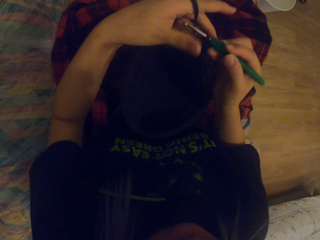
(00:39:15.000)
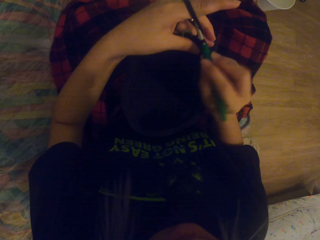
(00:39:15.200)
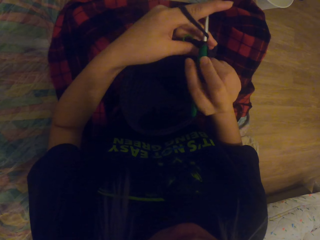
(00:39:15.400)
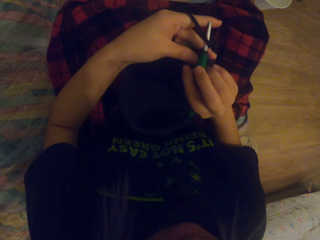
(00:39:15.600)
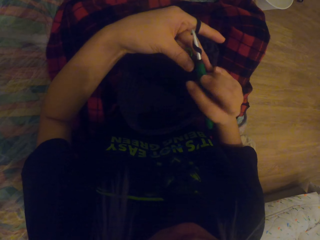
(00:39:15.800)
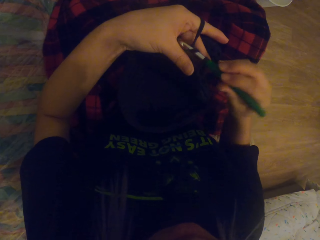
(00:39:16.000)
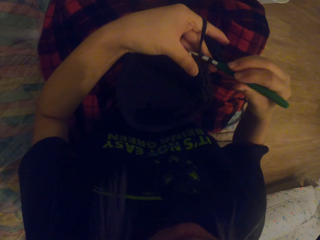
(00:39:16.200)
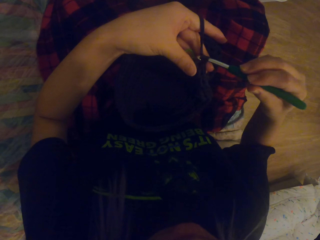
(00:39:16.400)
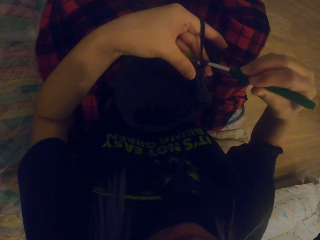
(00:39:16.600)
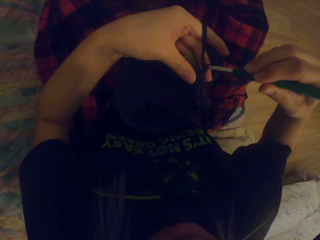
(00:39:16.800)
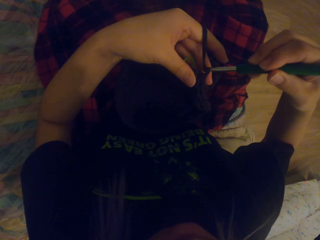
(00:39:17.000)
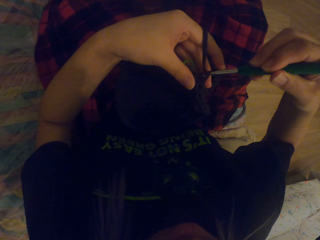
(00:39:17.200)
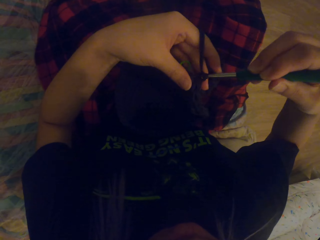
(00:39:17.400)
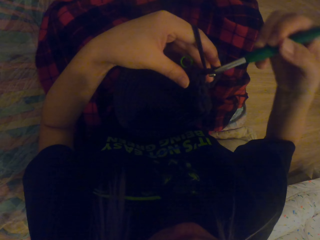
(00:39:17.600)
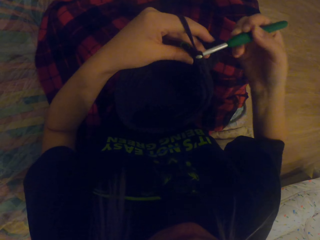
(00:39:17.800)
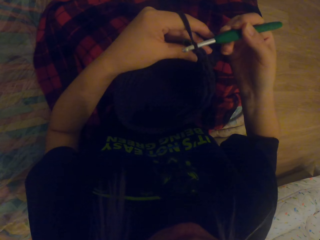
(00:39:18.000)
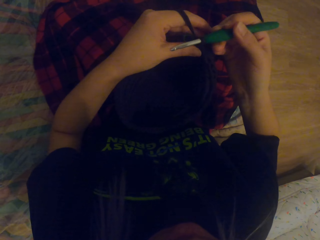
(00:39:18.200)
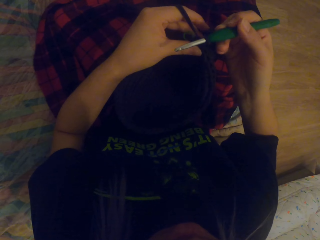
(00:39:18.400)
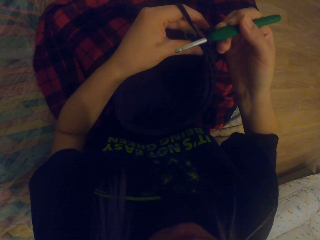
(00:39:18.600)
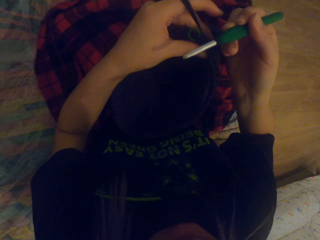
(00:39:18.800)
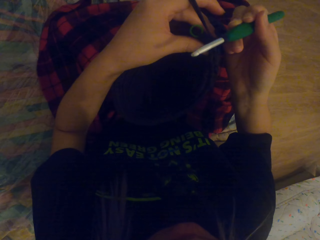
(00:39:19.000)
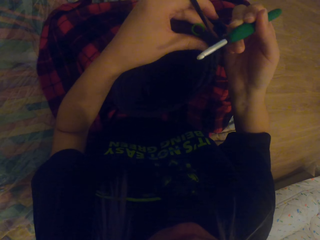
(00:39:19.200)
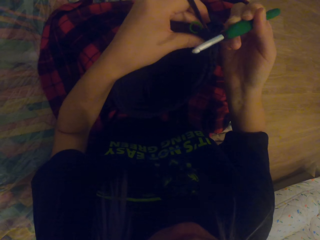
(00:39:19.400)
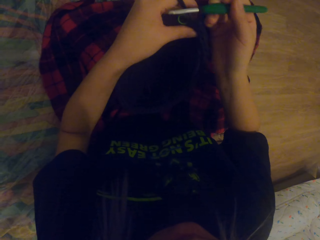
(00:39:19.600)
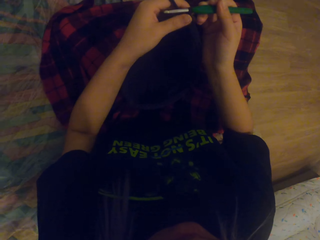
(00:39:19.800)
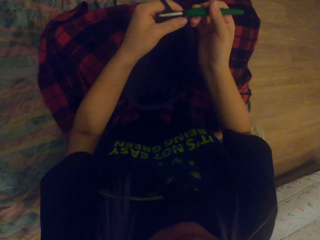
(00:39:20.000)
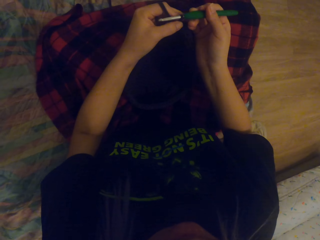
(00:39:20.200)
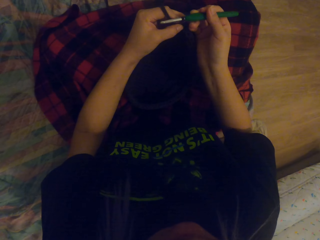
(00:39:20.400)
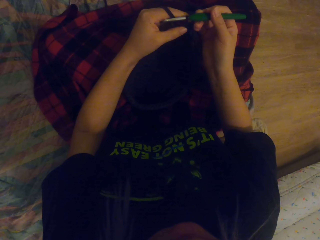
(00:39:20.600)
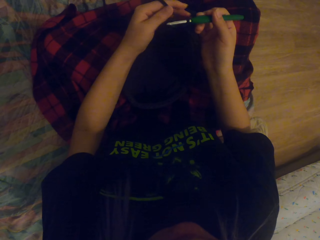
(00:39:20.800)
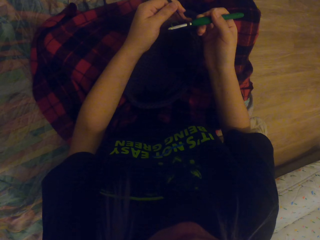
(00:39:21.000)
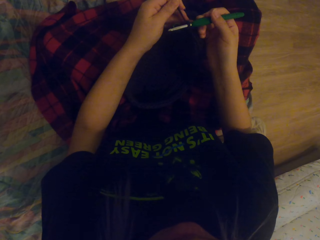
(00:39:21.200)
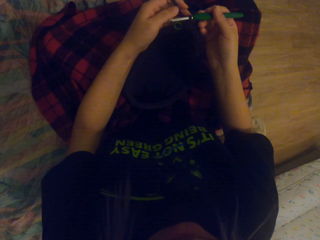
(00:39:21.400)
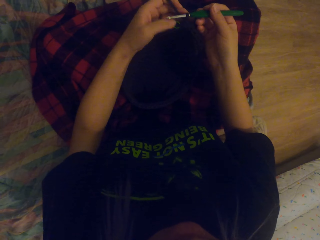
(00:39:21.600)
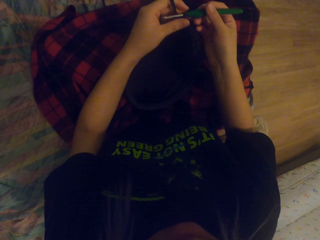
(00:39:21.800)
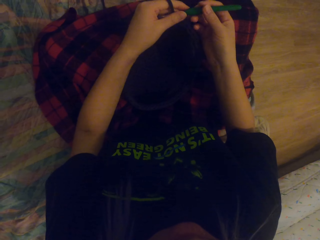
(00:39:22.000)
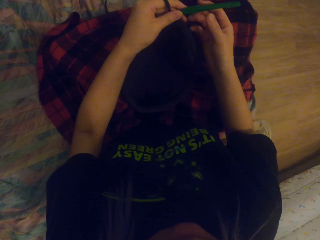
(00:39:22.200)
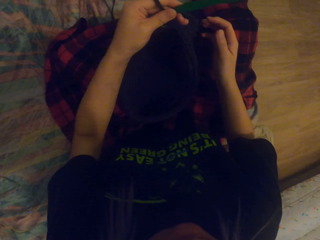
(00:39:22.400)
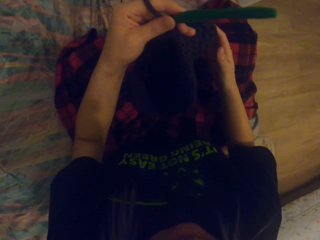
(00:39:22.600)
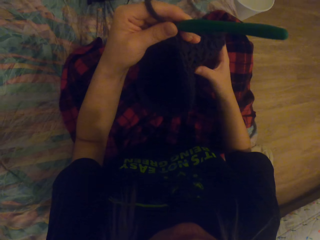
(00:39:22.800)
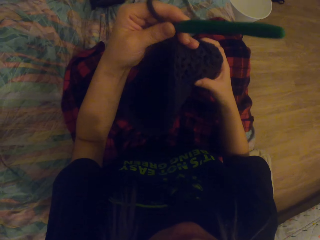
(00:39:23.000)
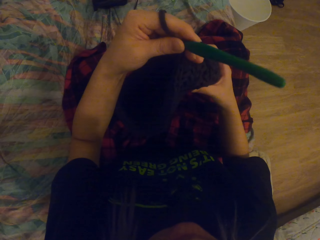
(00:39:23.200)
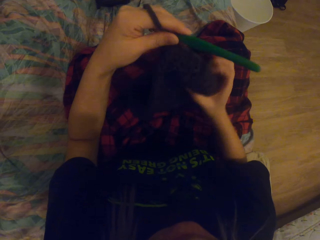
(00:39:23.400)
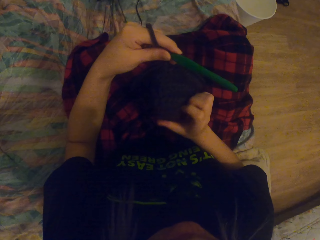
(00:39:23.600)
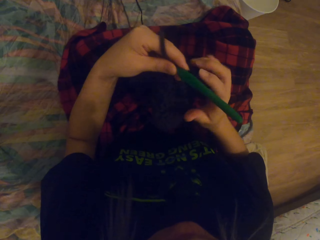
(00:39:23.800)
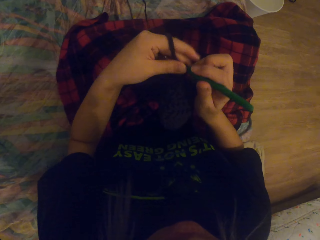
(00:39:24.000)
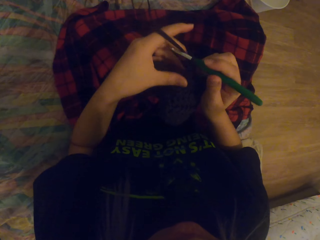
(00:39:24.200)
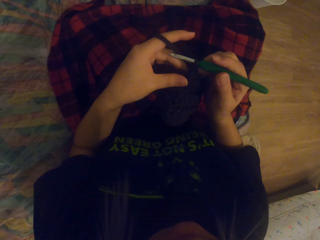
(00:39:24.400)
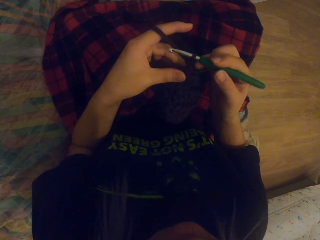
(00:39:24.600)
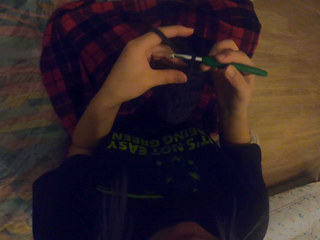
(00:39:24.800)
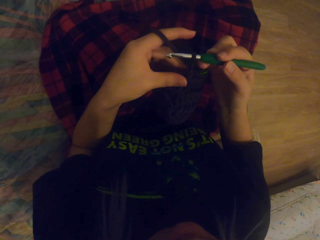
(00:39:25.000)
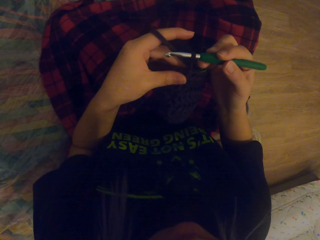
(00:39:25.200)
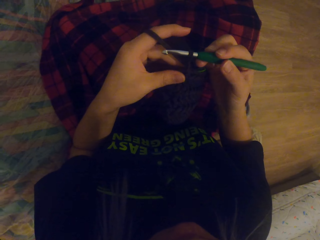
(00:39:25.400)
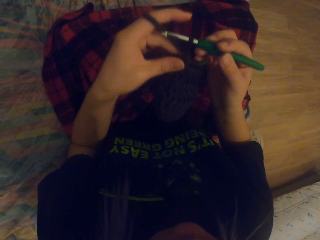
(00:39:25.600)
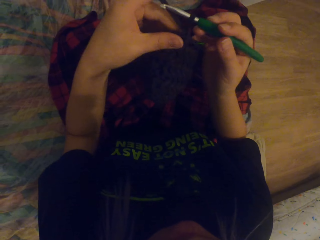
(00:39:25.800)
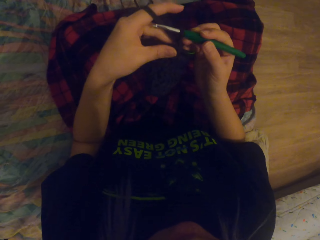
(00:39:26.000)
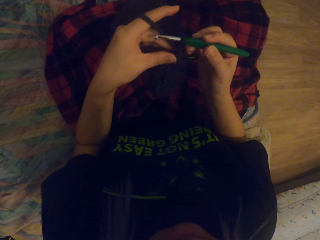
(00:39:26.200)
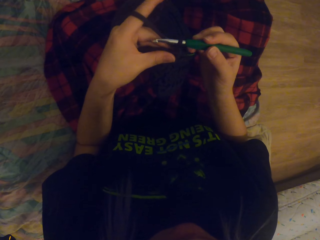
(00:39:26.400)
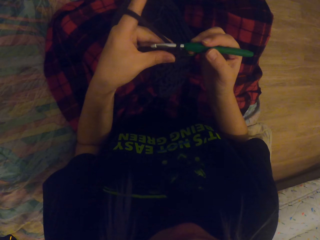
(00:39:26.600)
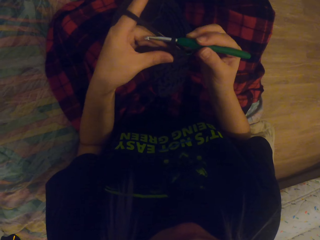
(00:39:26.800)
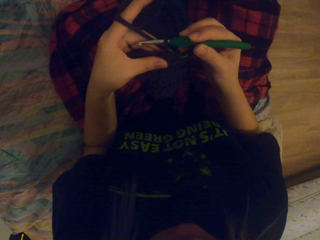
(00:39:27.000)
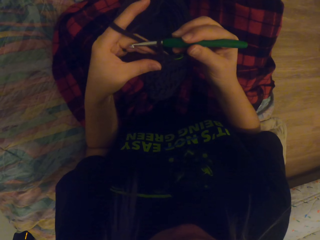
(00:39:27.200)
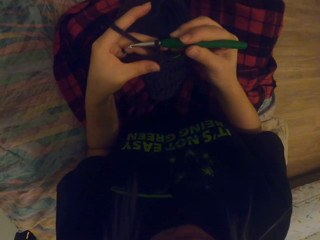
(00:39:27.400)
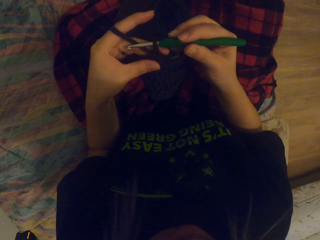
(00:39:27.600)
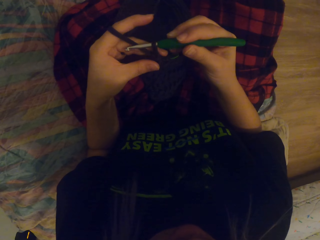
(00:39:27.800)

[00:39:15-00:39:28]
The camera wearer crochets the yarn or thread in with a crochet hook. They crochet the thread out. They pull up the thread. They lift up the bag. They hold the crocheted yarn on the left hand. They hold the crochet hook. They crochet the thread. They hold the crochet with the left hand.

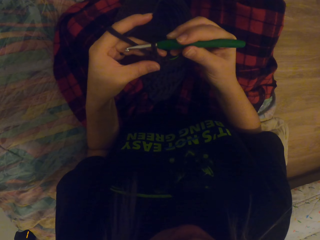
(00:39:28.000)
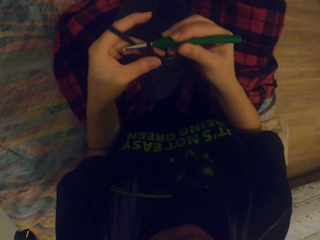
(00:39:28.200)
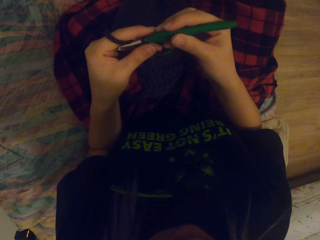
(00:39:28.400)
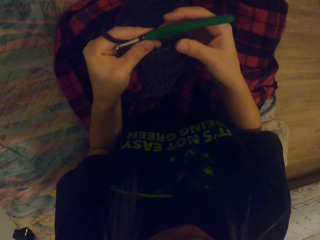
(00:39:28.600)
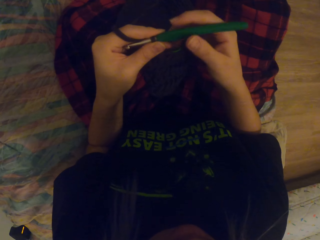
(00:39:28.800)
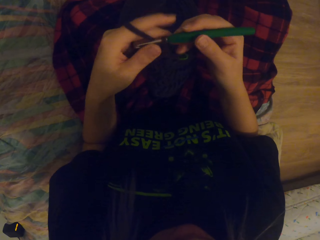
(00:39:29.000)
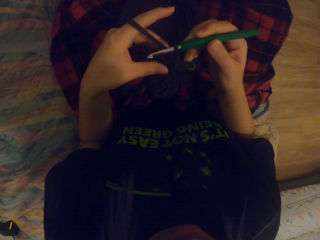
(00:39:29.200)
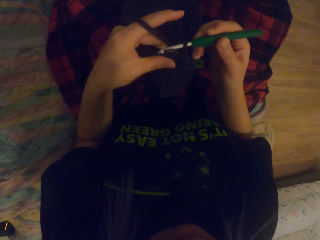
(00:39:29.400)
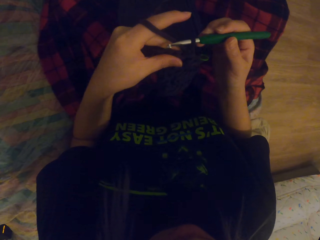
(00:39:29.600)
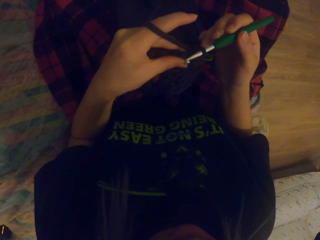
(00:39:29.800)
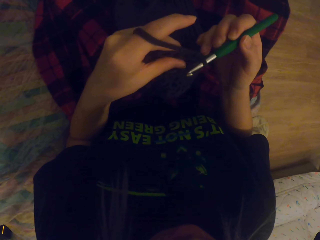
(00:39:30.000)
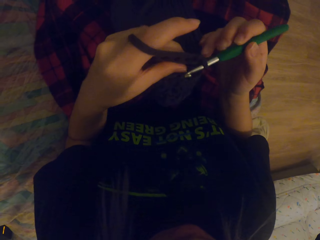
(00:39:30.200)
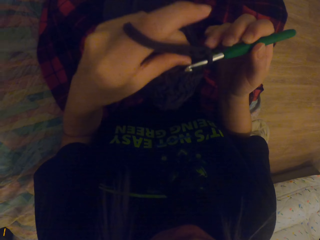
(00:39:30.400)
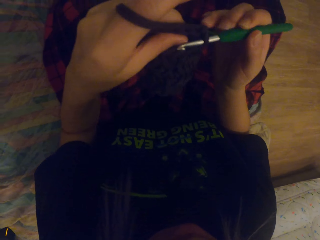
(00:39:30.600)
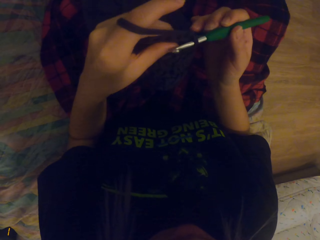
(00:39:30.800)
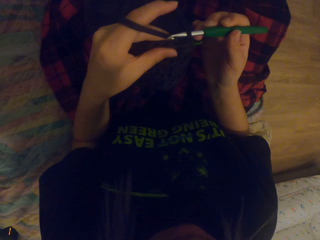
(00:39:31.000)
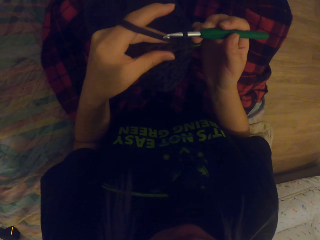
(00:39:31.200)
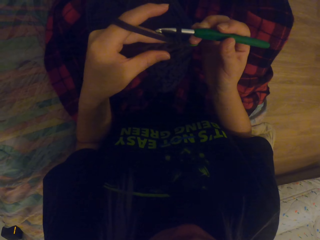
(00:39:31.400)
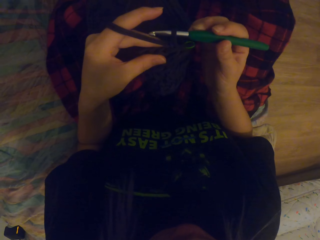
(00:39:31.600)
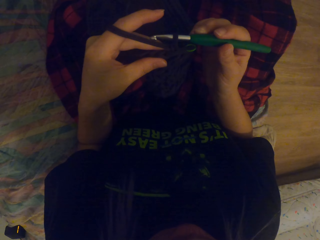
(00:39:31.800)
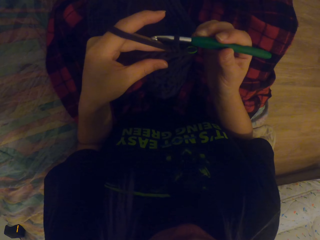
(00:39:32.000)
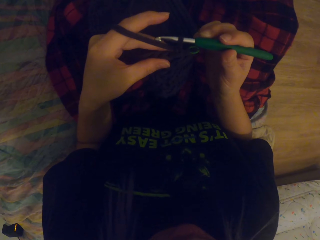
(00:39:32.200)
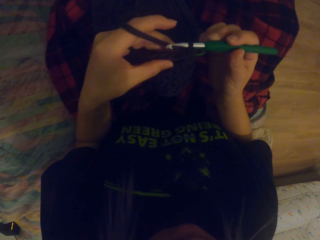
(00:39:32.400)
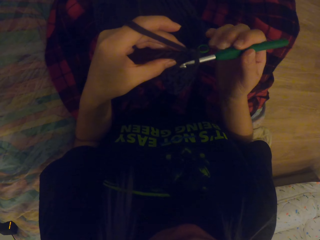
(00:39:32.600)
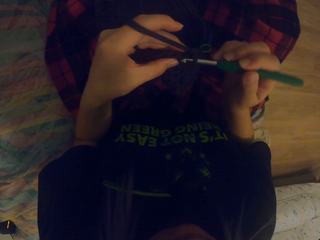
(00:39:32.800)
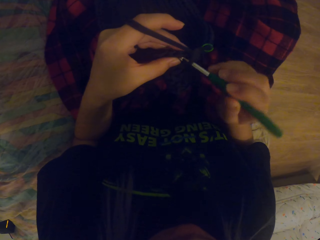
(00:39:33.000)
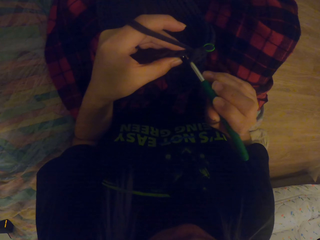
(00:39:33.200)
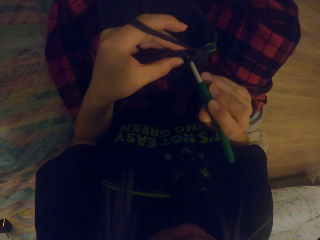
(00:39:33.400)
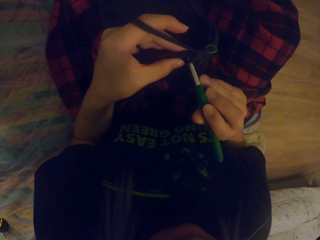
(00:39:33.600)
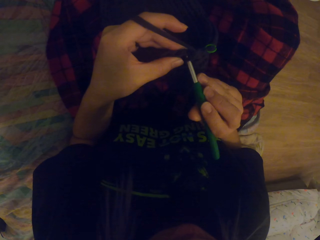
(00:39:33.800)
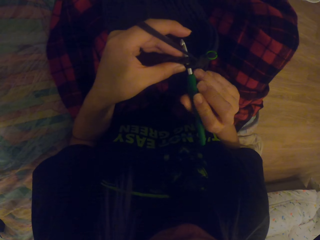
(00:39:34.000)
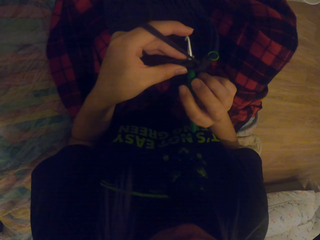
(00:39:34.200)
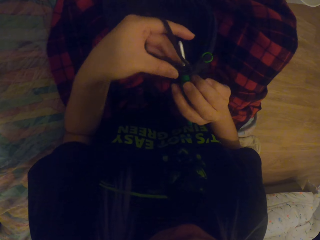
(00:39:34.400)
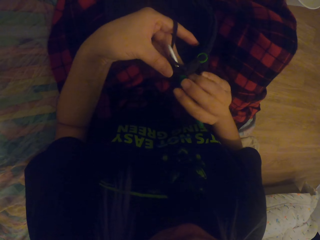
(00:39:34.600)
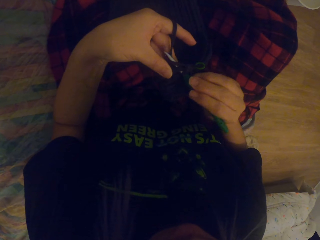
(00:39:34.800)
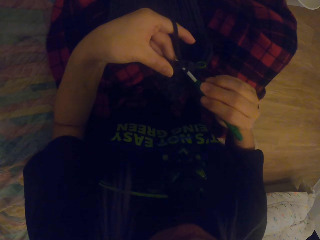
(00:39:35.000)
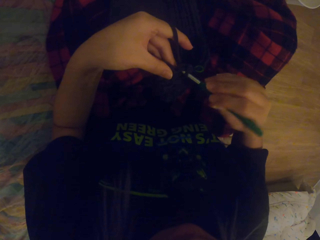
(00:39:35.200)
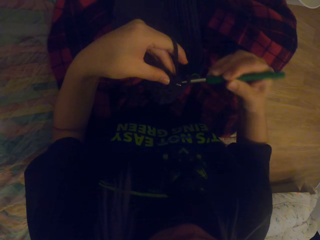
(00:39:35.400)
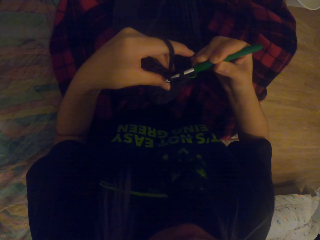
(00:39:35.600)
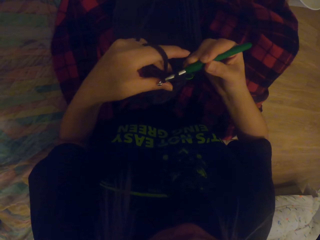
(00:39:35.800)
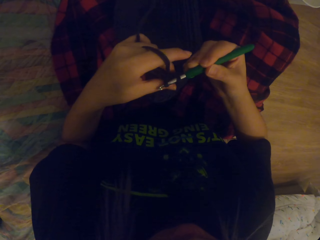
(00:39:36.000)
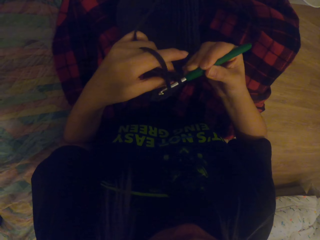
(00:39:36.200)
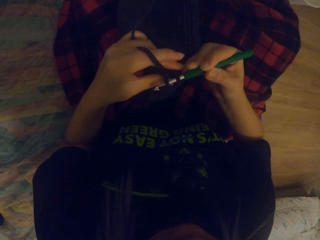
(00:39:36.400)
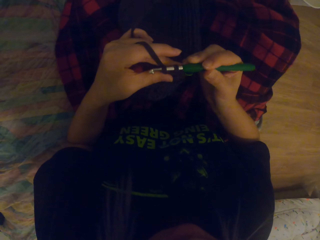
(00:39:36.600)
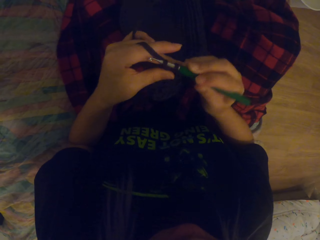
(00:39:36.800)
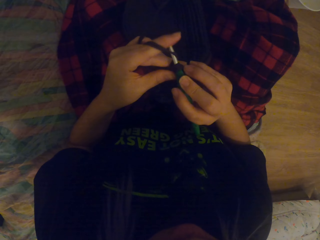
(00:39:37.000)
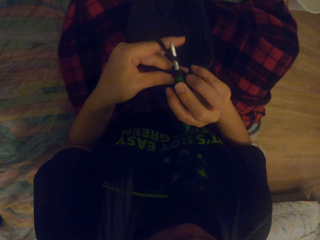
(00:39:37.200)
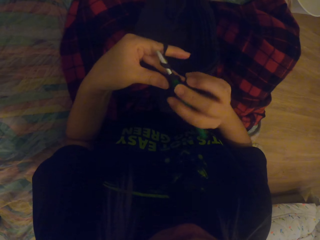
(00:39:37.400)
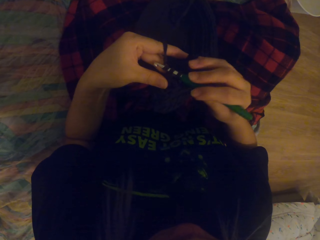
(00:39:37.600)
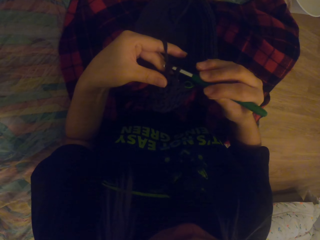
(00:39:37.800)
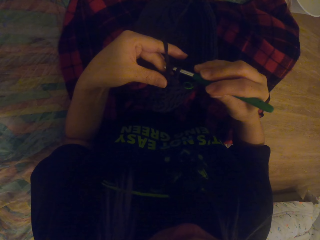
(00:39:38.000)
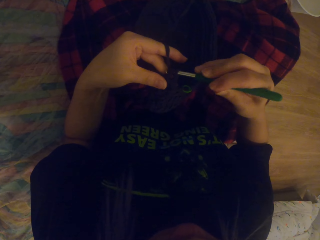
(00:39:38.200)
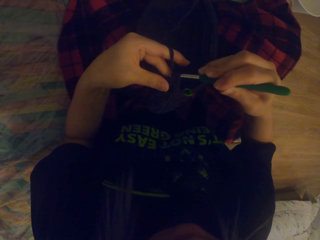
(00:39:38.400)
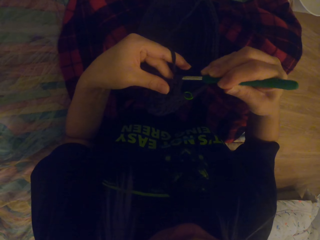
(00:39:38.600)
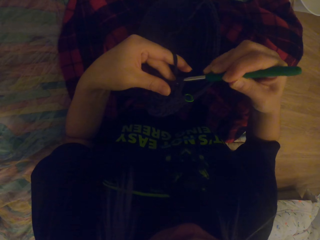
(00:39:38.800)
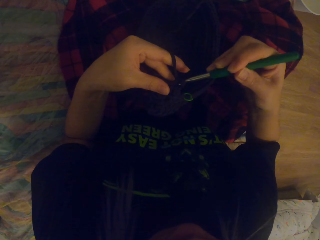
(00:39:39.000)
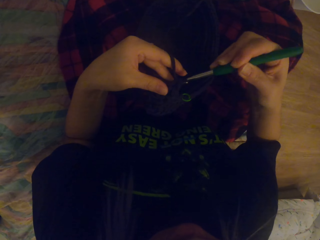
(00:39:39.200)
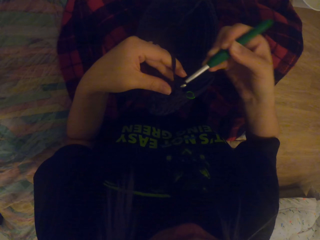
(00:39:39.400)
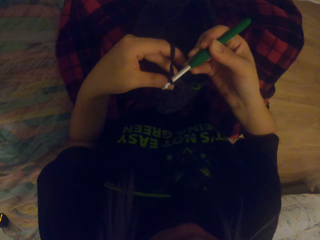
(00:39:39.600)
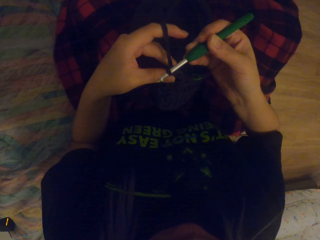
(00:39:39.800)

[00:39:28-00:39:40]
The camera wearer lifts up the bag. They crochet the yarn or thread in with a crochet hook. They crochet the thread out. They crochet the thread in. They crochet the thread out.
